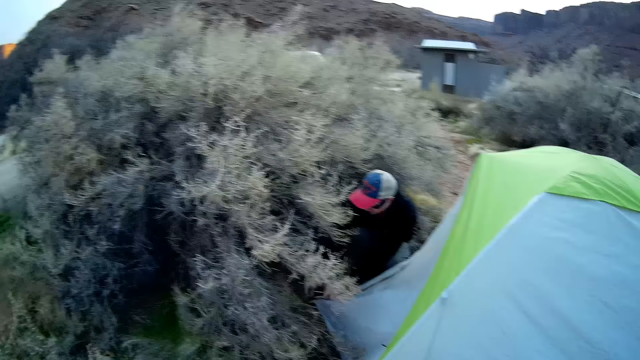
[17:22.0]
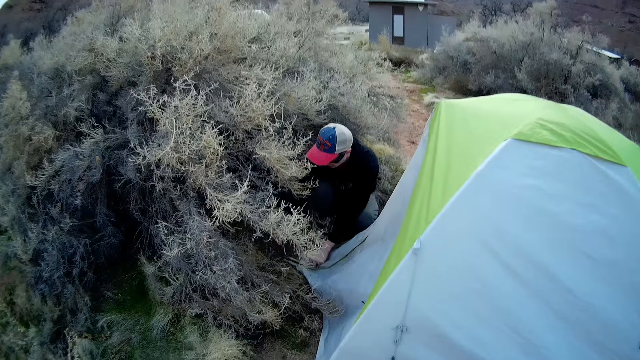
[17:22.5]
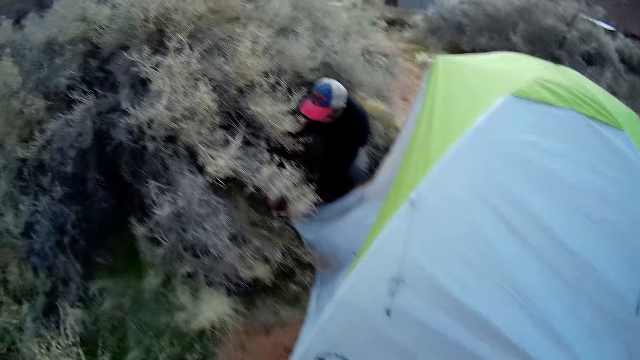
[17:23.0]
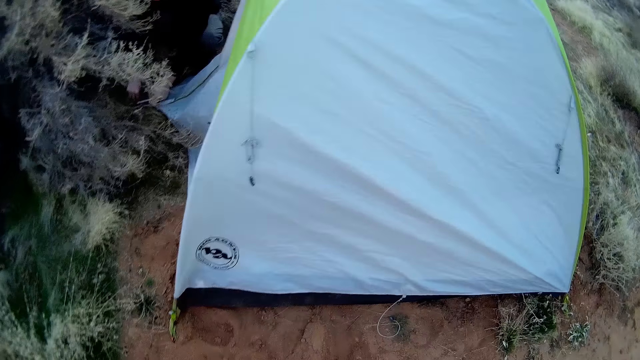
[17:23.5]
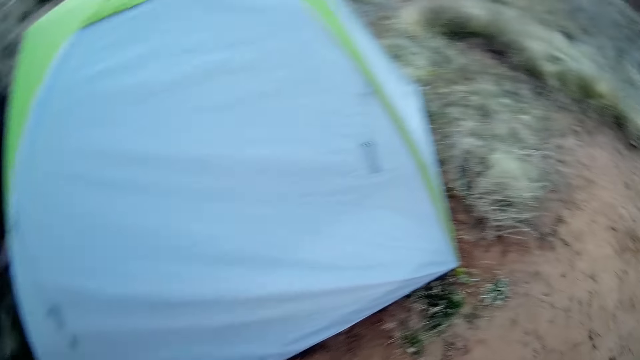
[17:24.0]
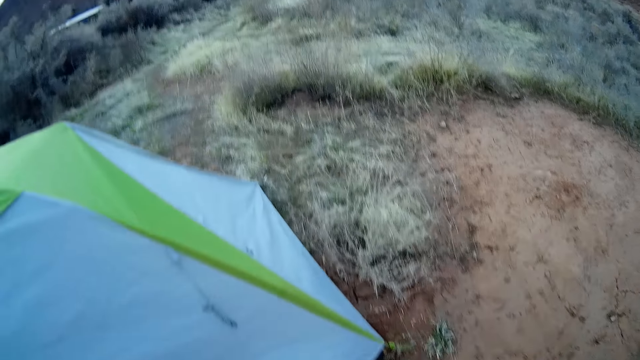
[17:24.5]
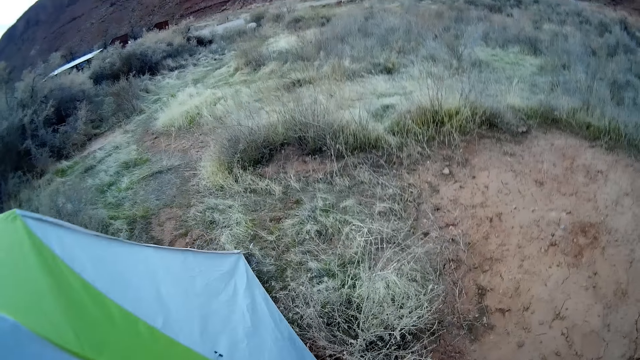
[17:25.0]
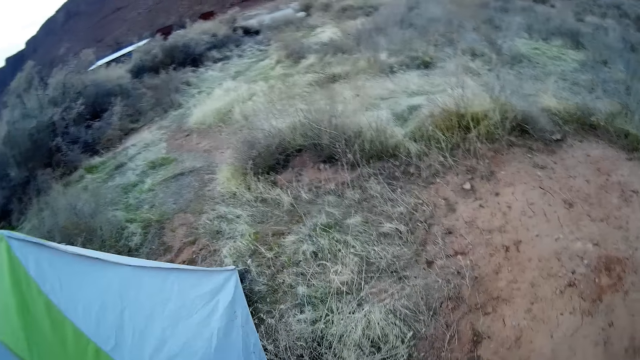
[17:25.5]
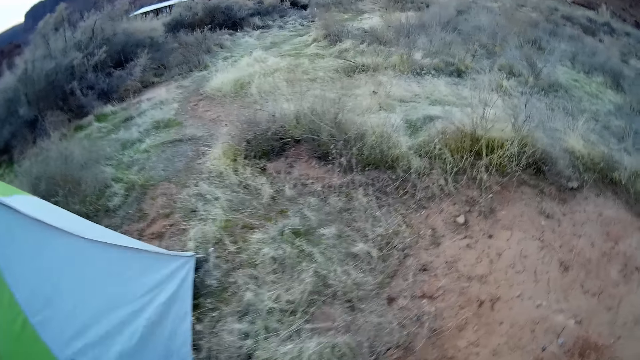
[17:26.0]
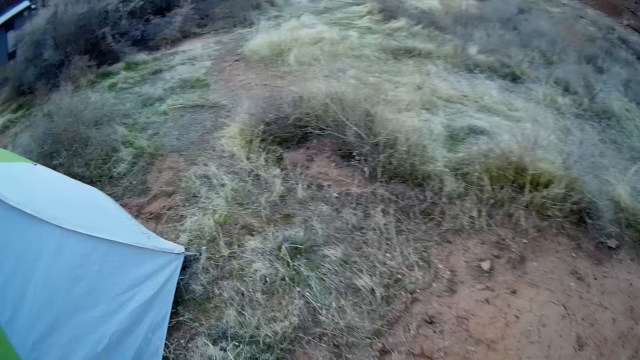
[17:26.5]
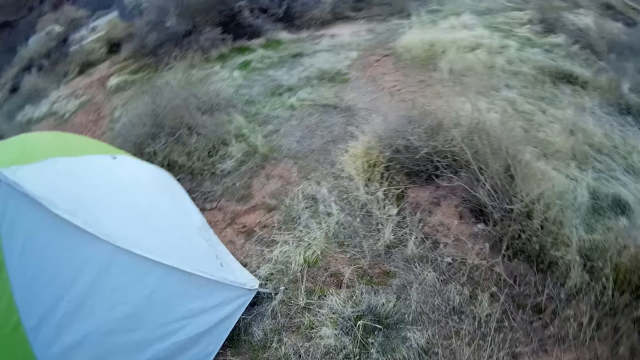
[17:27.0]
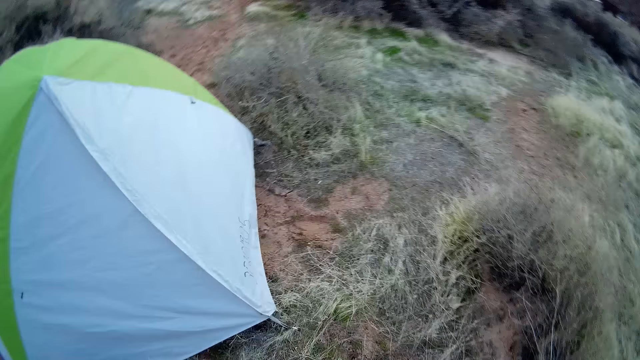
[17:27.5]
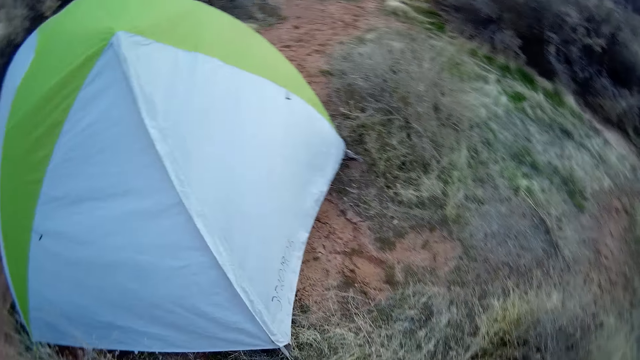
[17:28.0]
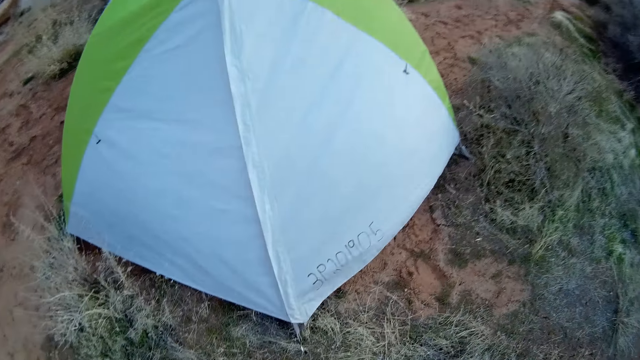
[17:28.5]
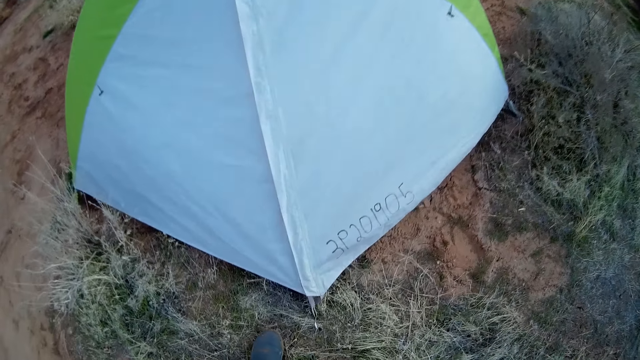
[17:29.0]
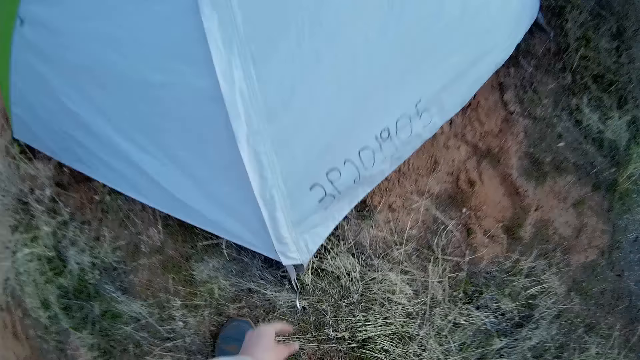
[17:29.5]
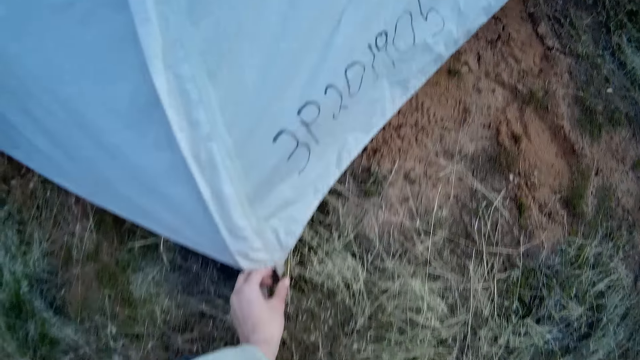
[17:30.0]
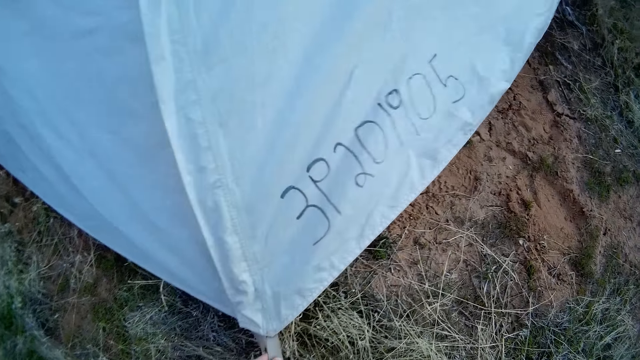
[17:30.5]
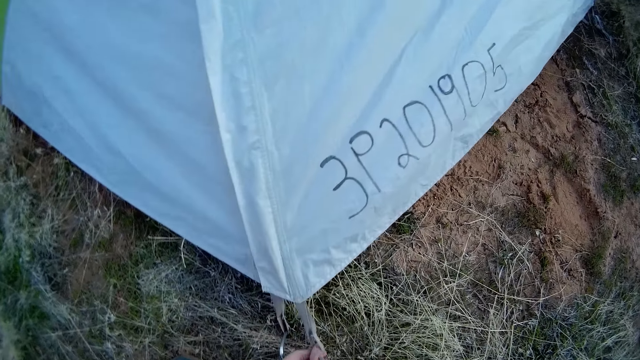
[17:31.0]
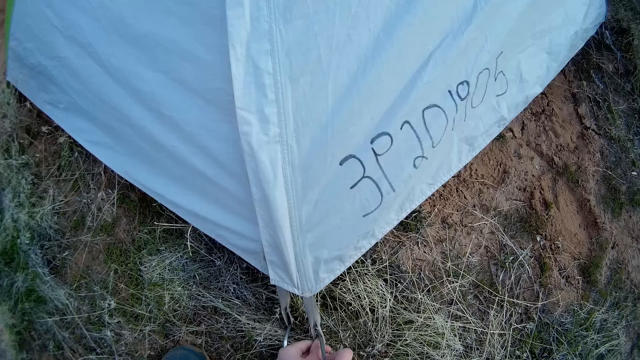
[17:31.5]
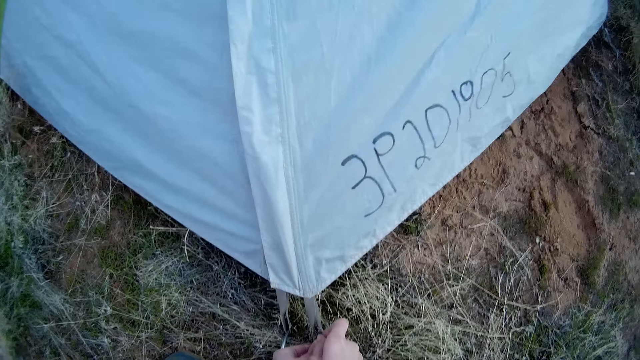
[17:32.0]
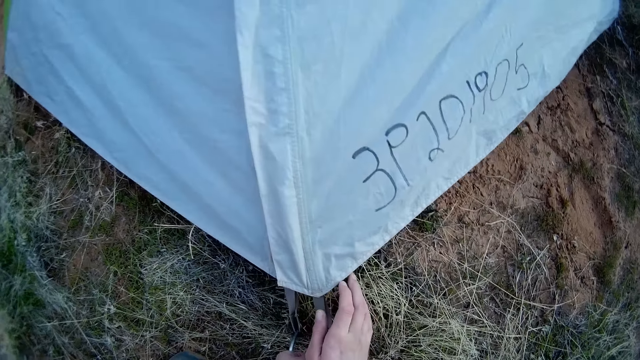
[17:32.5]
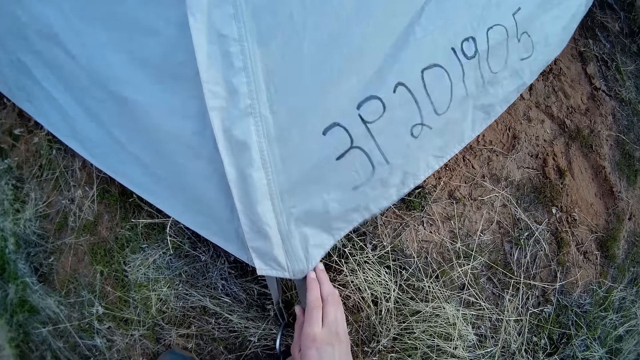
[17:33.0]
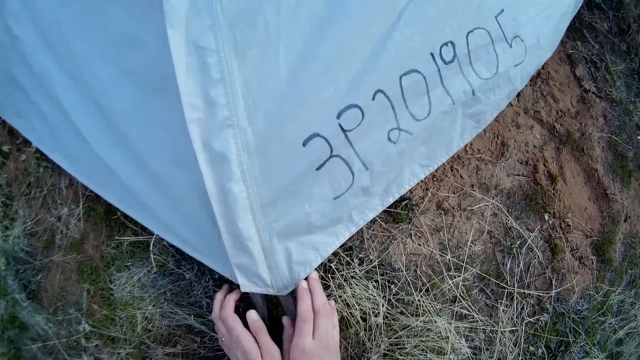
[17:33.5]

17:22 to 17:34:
The camera wearer walks on the ground. He fixes another part of the camp tent to the ground with an iron rod in his right hand. He holds the snap hook on the ground.

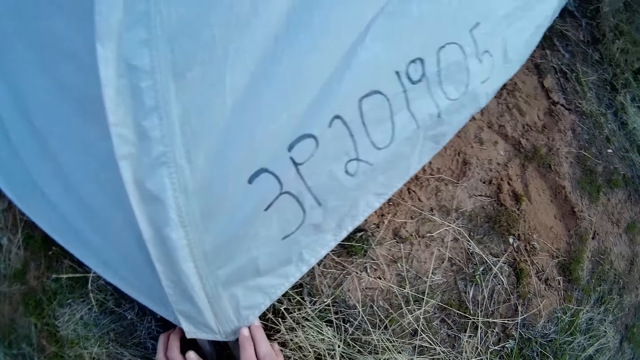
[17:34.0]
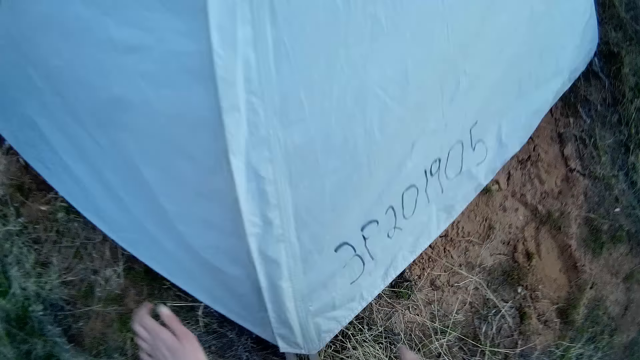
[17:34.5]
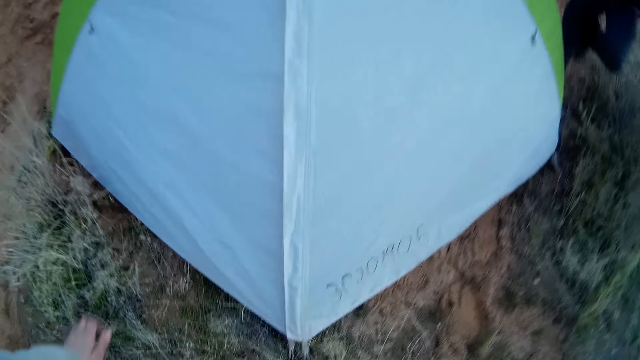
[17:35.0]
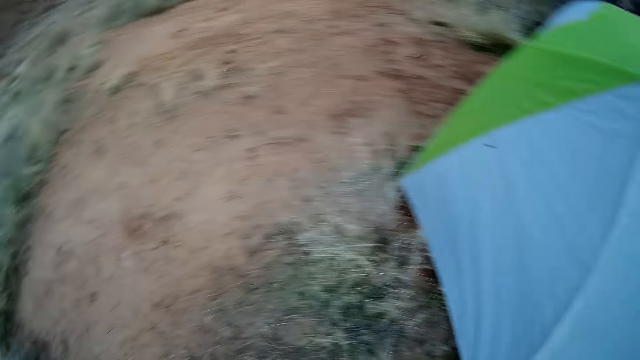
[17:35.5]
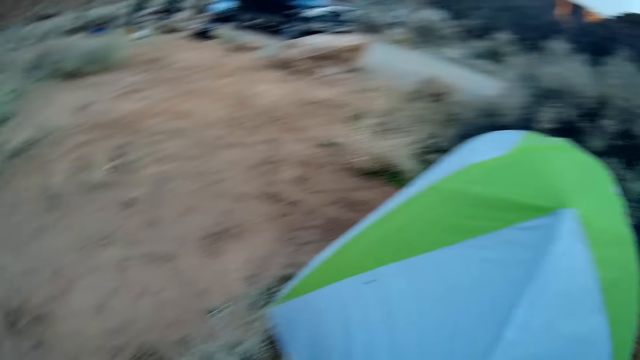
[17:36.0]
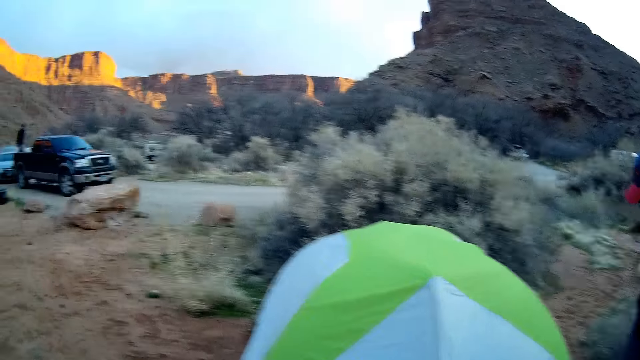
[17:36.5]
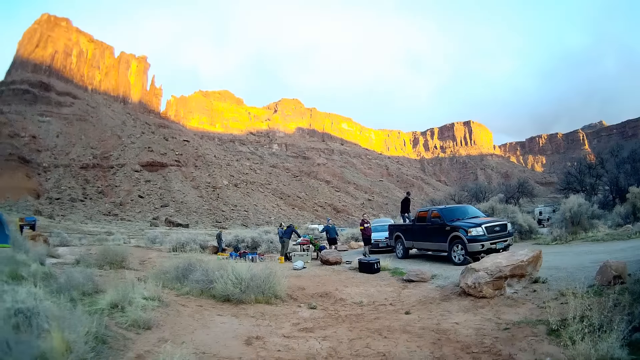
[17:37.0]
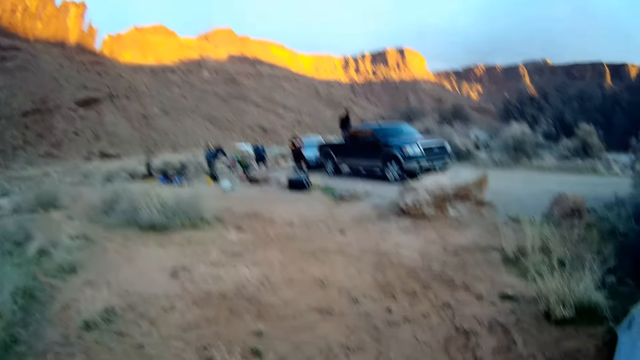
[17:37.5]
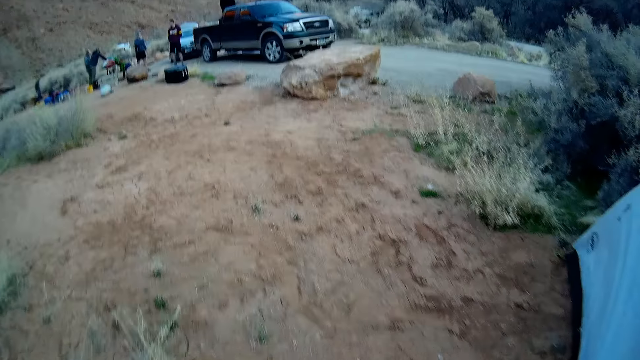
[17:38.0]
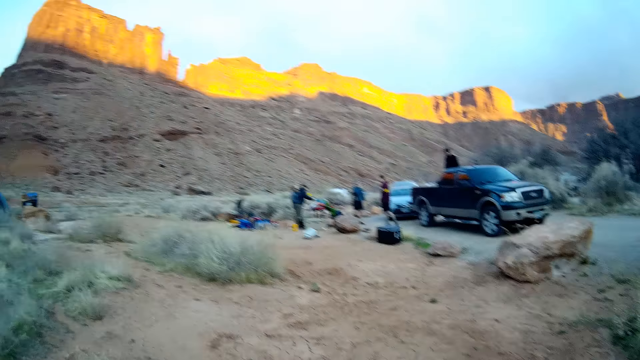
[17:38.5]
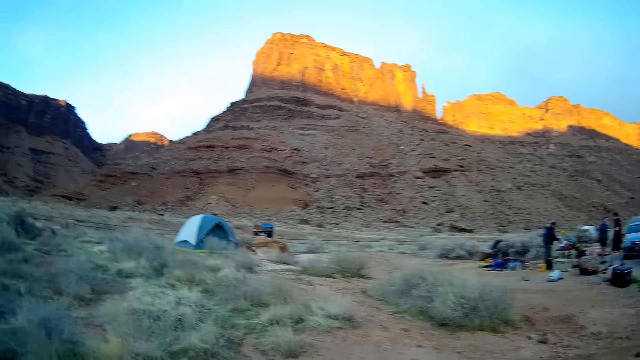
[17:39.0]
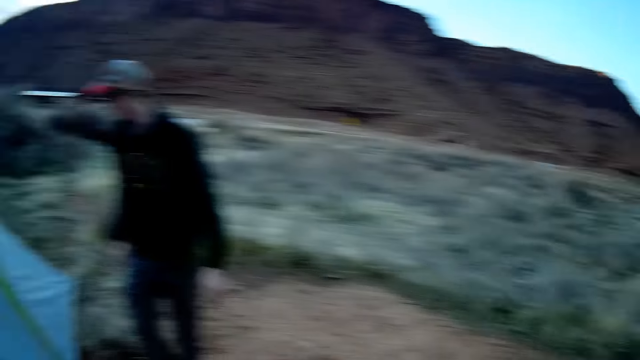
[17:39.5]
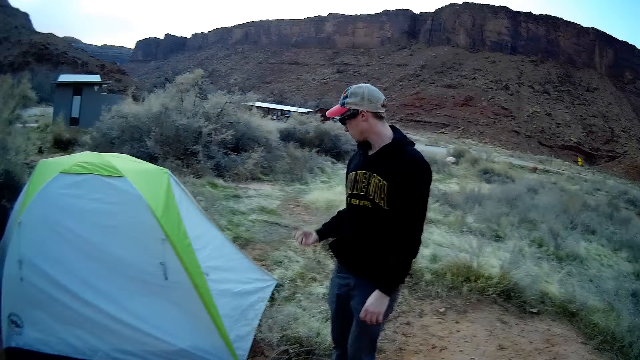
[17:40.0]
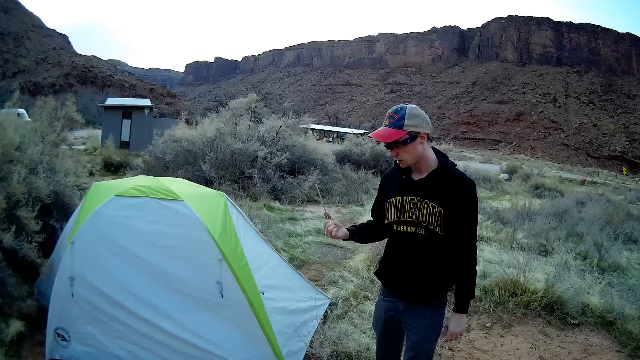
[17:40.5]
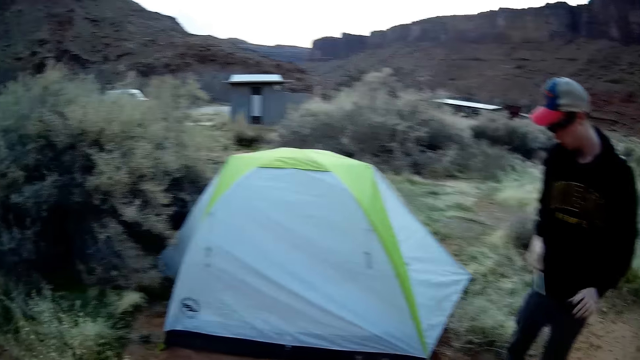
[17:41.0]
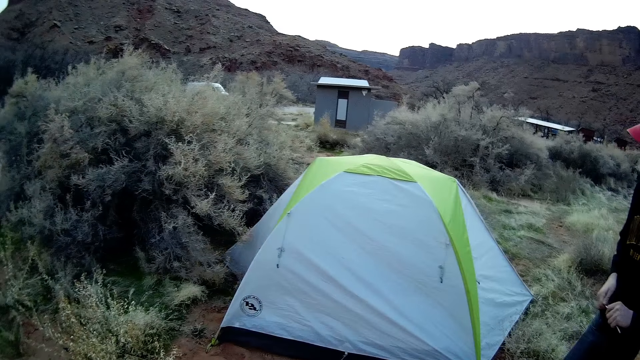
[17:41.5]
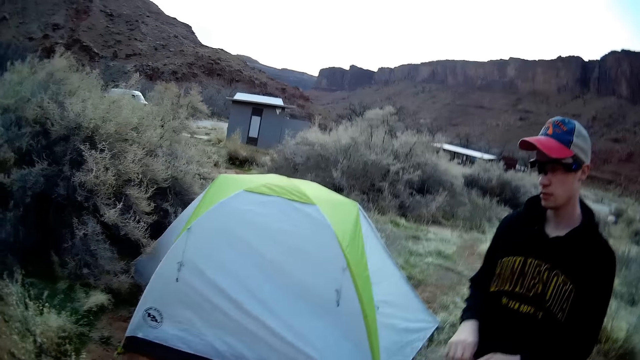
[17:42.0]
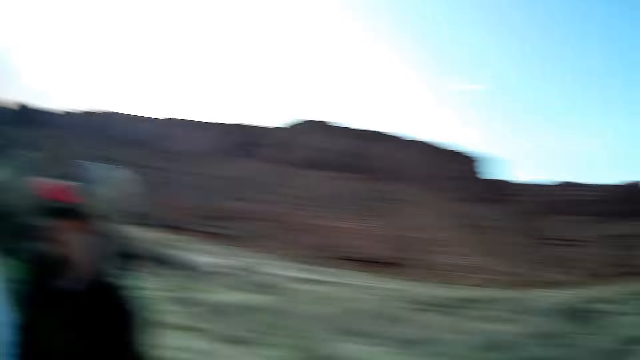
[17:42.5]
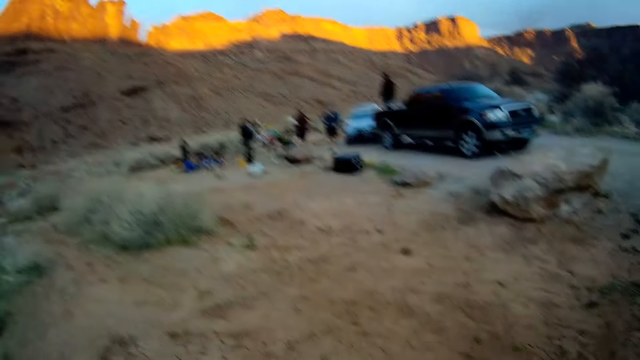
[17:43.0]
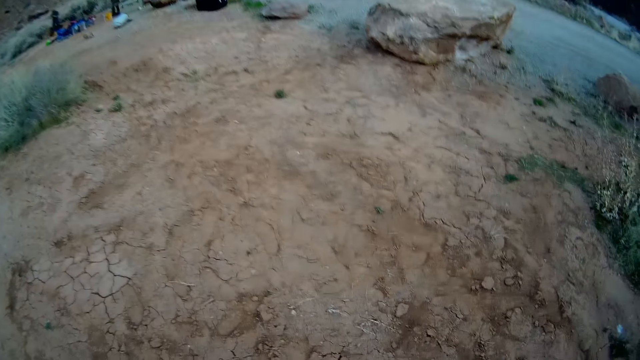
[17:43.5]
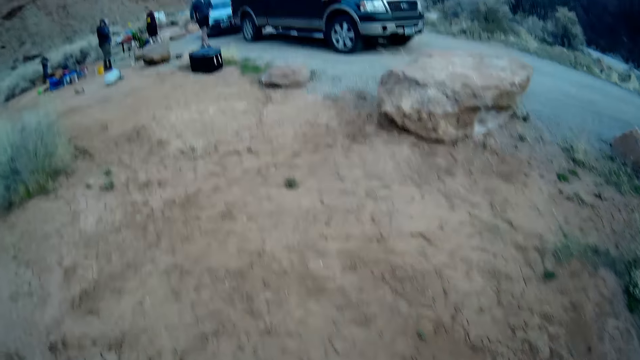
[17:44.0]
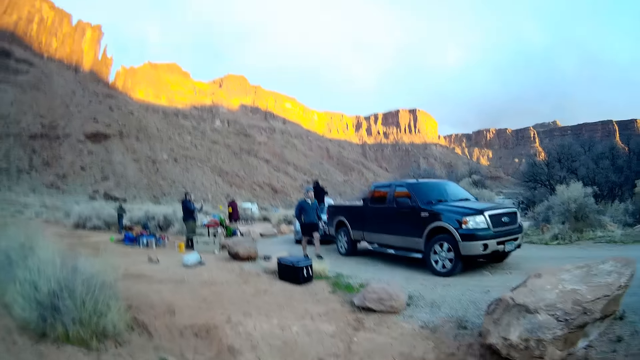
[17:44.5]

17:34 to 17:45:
The camera wearer walks on the ground. A man walks on the ground. The camera wearer stands on the ground. He makes hand gestures with his left hand. He walks on the ground.
